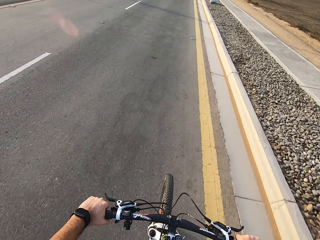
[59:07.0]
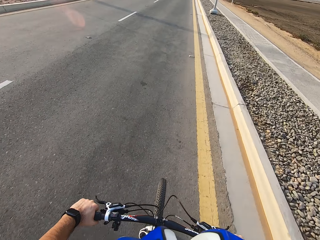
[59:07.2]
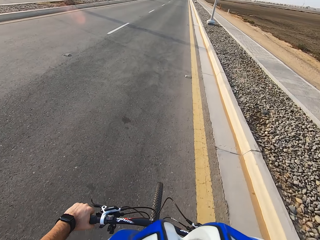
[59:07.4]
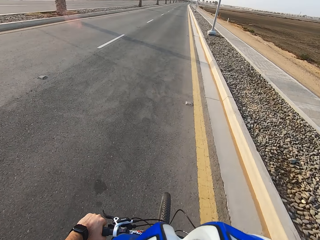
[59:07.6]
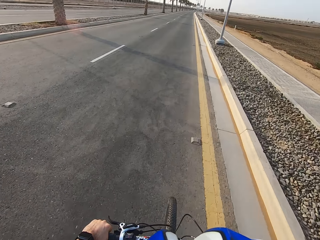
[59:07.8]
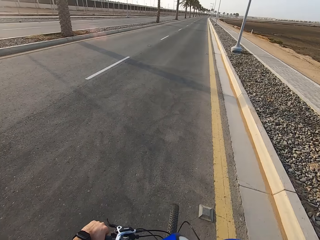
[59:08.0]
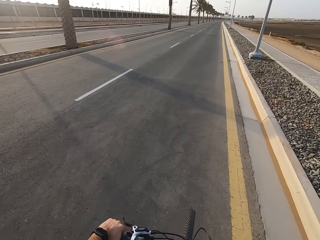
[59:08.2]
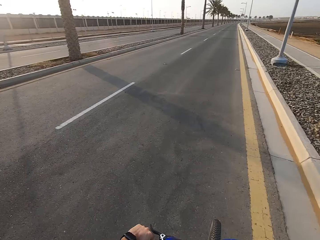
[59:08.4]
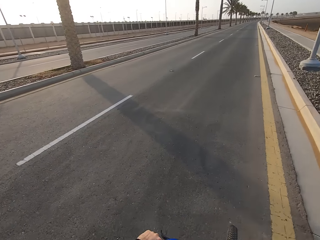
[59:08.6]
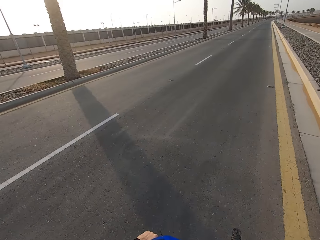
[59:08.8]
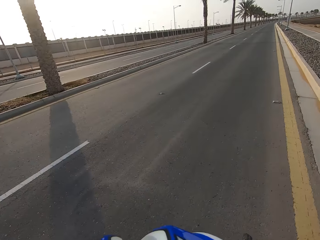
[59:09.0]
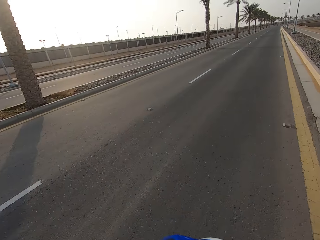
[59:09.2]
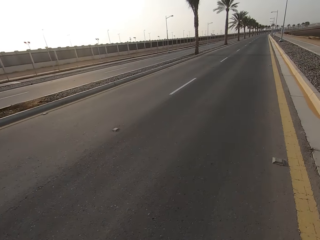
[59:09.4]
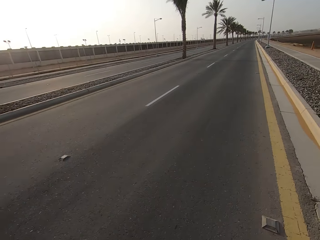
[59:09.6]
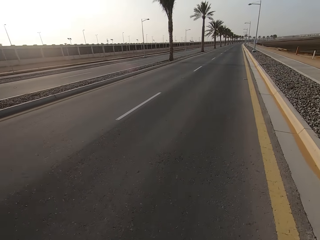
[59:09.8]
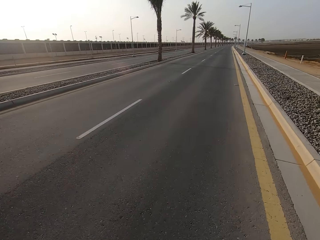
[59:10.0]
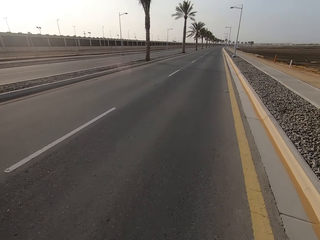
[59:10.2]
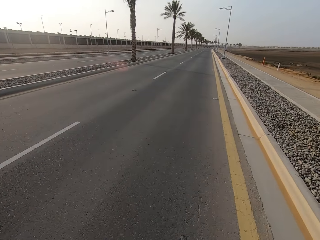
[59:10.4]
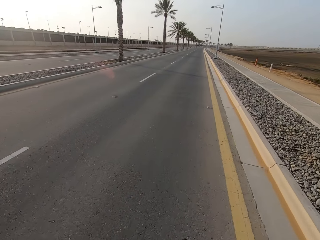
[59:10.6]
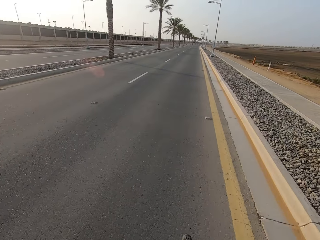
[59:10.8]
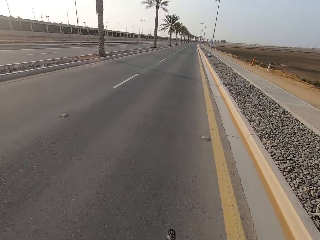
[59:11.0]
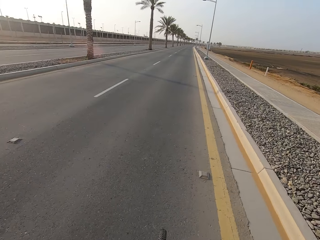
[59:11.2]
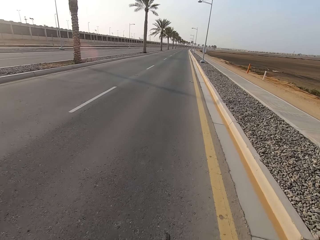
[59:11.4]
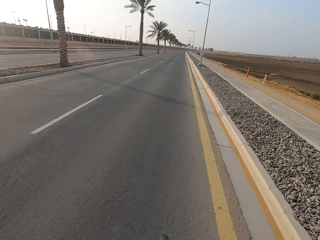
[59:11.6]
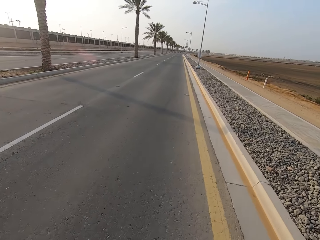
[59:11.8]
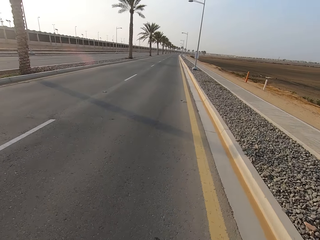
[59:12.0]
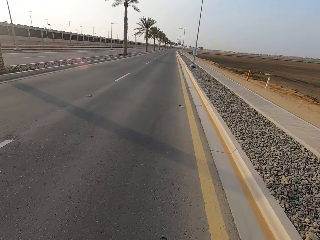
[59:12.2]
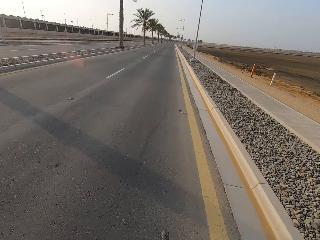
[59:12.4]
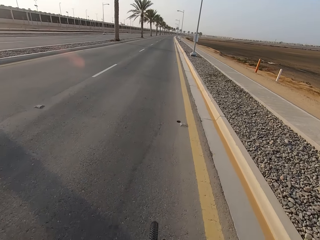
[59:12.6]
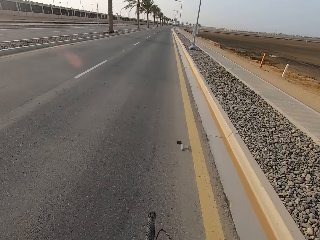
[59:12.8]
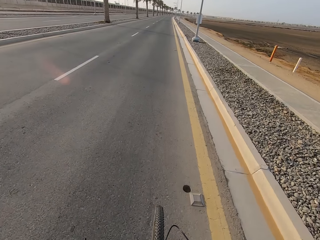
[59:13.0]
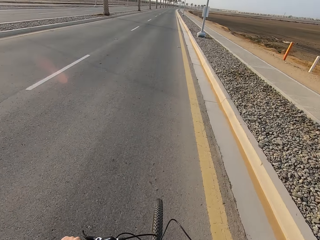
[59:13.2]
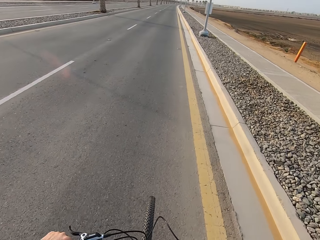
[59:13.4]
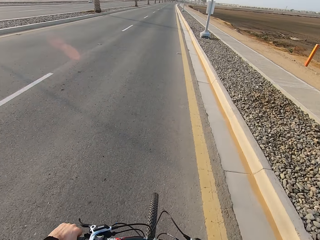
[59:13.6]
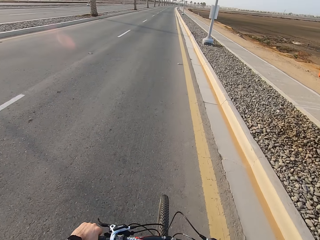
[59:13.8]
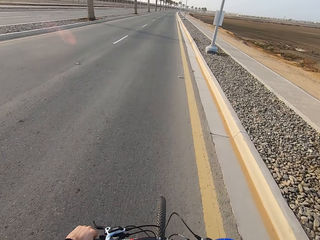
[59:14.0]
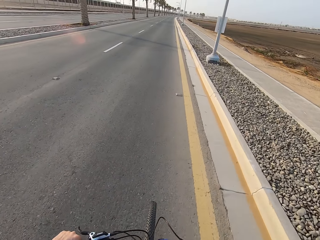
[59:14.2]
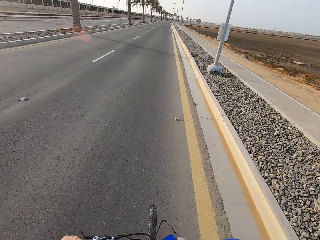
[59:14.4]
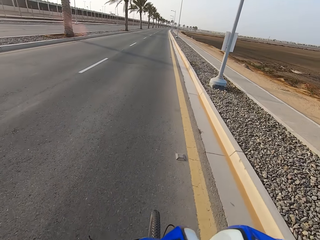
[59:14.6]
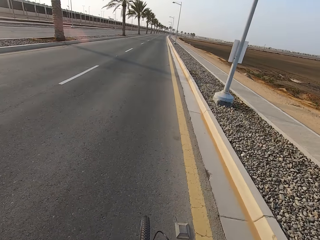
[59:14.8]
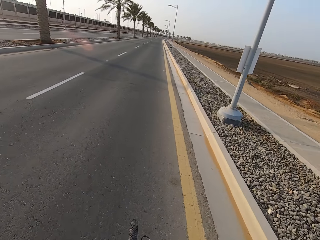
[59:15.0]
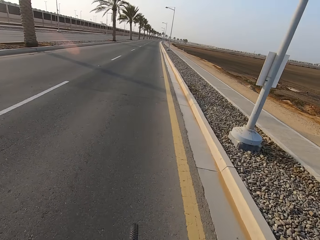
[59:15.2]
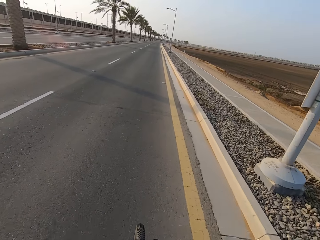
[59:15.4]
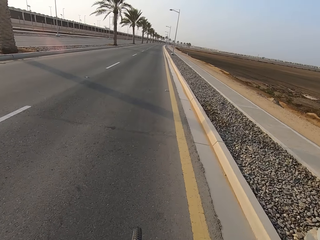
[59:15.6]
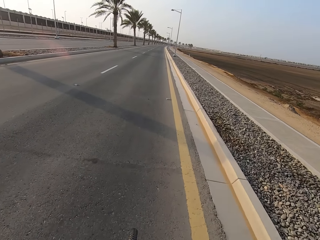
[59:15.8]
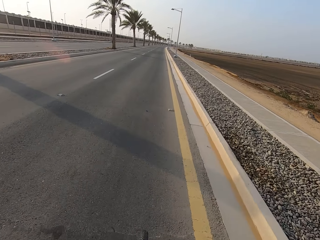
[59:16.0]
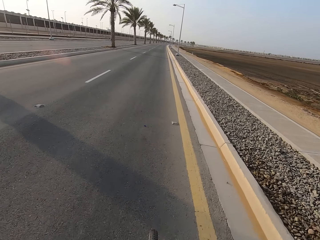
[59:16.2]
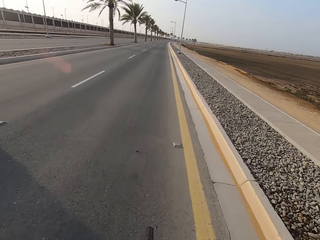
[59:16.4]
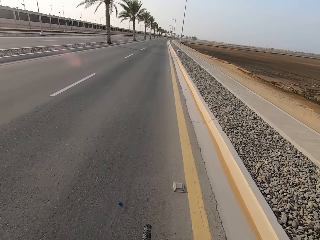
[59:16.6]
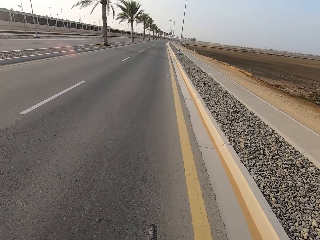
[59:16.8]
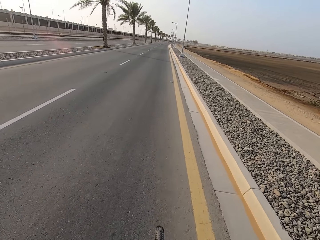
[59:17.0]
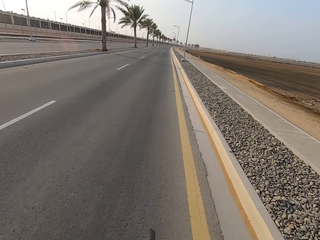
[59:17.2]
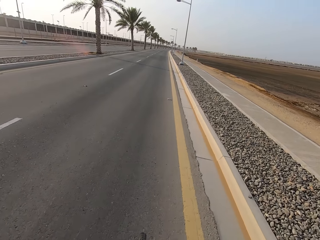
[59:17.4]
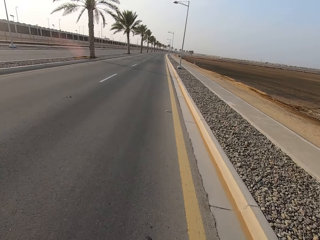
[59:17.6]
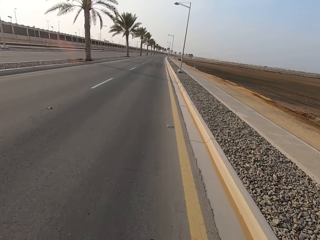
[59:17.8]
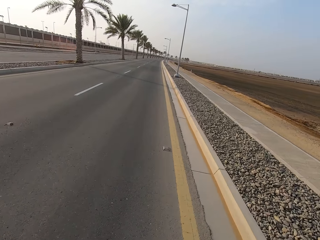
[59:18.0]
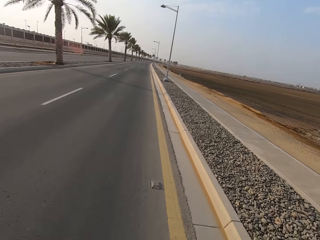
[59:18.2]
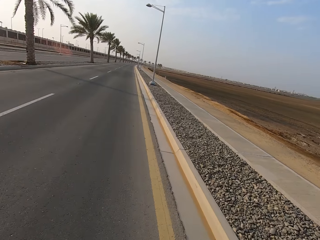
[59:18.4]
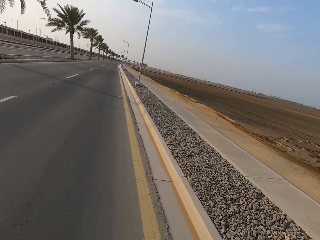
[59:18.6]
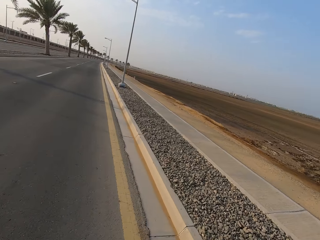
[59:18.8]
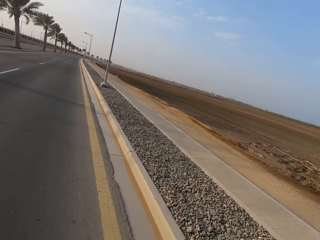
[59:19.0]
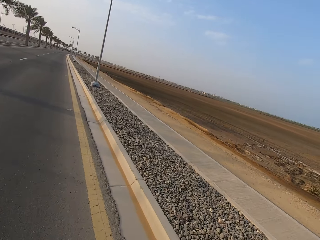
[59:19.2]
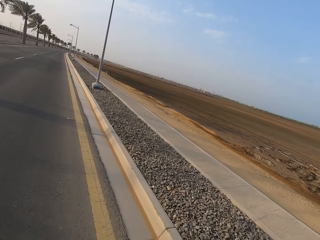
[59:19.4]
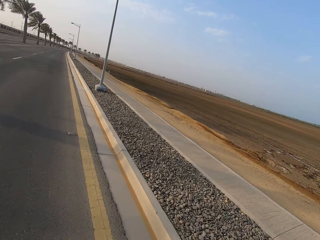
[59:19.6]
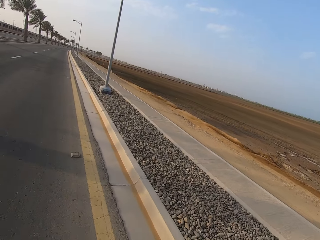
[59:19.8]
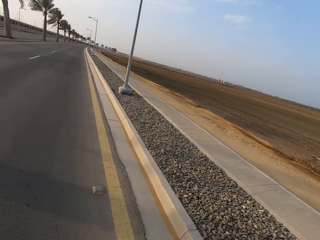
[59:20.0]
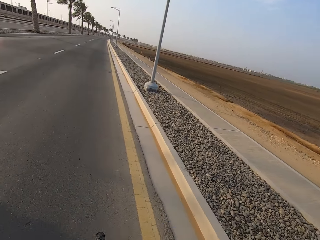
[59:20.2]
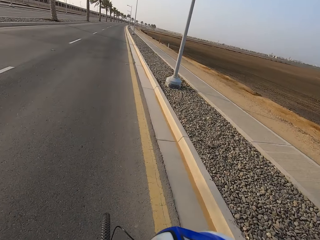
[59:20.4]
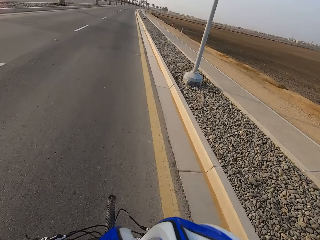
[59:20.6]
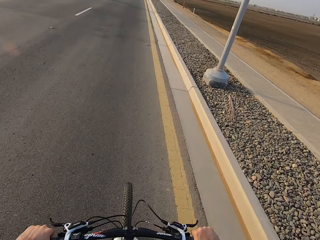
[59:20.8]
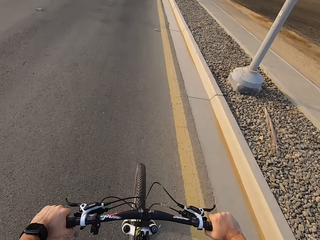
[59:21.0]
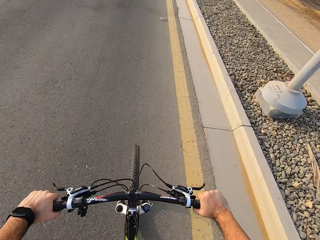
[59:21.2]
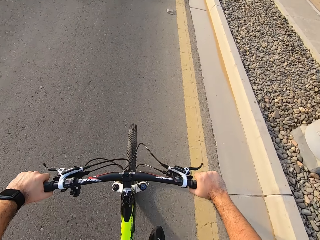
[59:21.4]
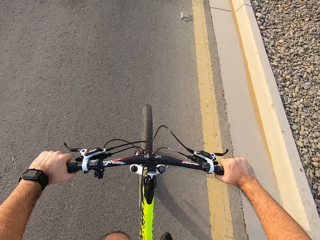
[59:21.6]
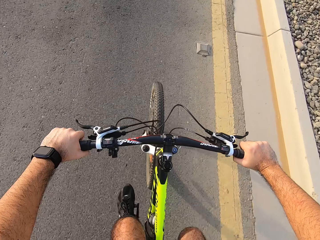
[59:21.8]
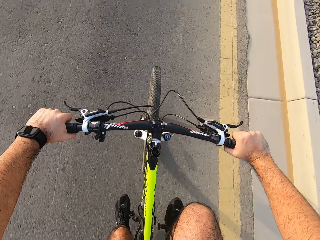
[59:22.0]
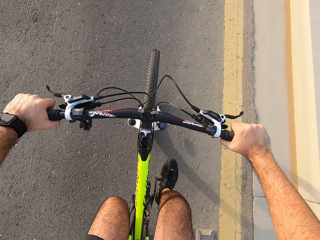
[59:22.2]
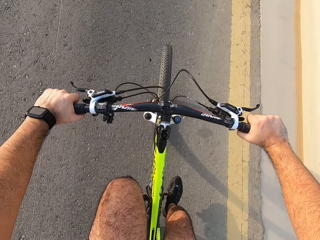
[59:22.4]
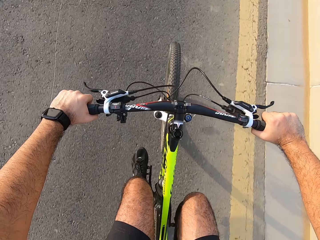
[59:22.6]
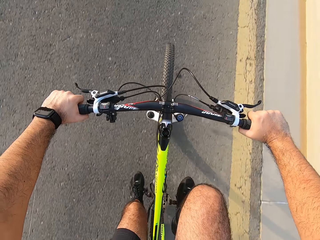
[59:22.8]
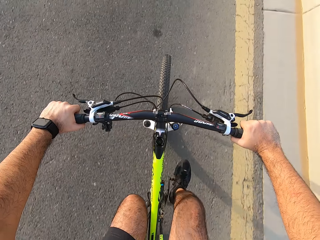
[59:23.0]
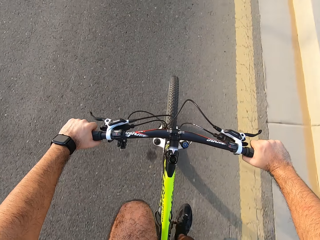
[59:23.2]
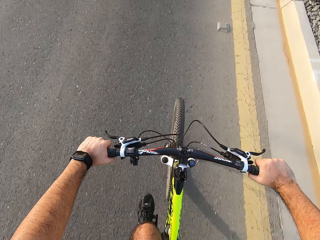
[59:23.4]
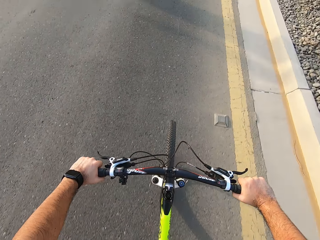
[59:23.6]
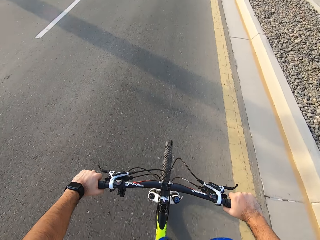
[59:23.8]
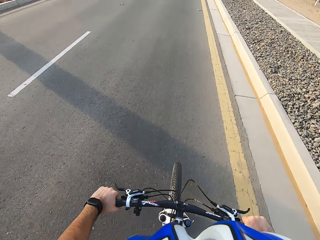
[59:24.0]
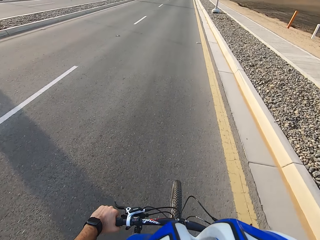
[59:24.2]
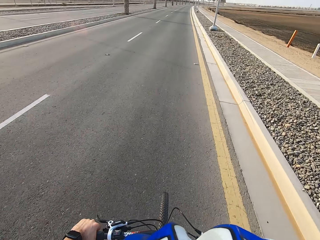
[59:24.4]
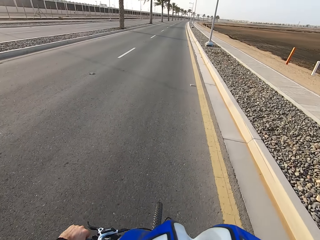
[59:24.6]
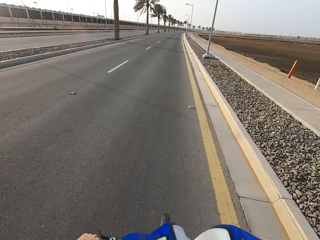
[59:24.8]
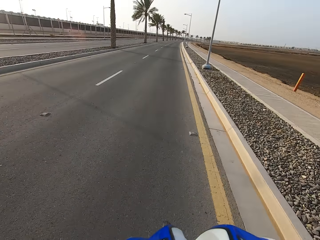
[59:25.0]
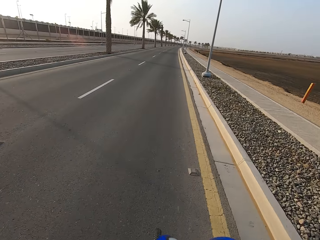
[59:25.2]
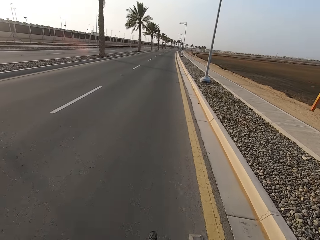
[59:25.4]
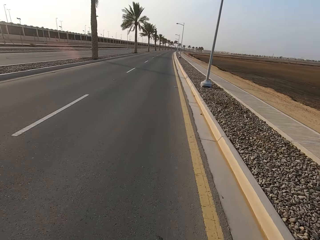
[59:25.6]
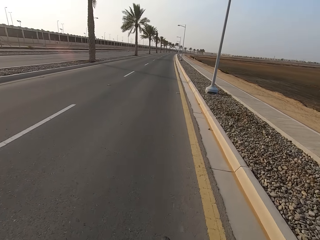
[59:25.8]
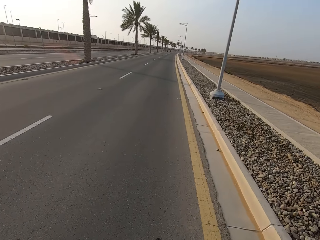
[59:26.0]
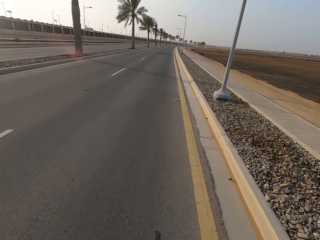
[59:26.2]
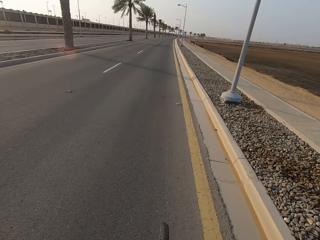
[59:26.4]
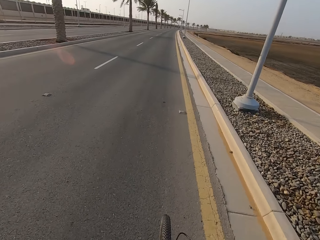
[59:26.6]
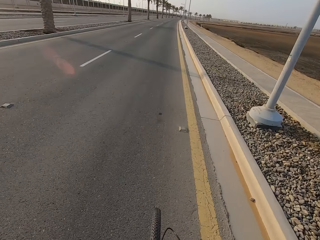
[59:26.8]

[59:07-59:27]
The camera wearer looks around the road. They ride a bicycle. They look around the road. They ride a bicycle.

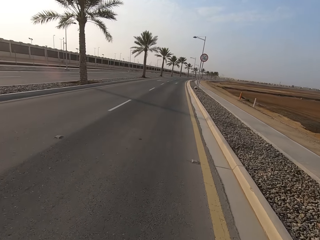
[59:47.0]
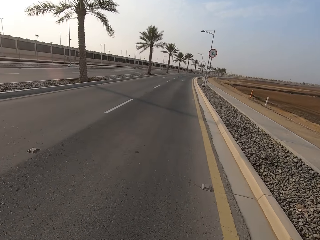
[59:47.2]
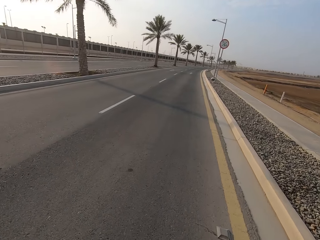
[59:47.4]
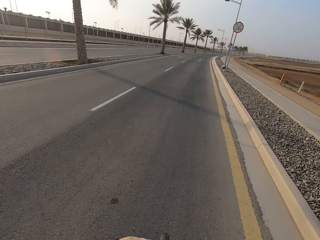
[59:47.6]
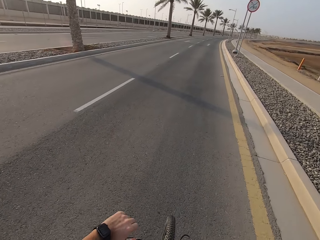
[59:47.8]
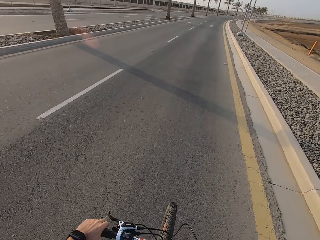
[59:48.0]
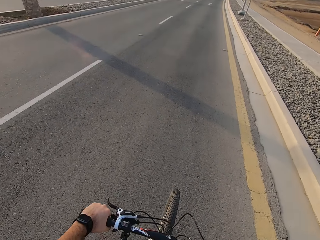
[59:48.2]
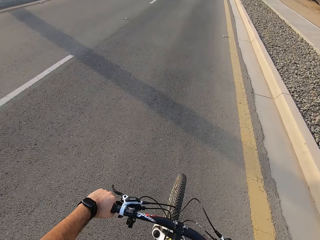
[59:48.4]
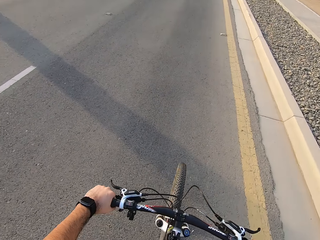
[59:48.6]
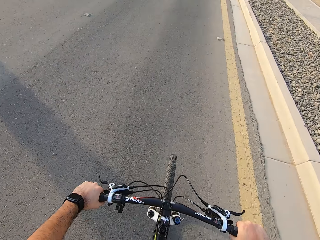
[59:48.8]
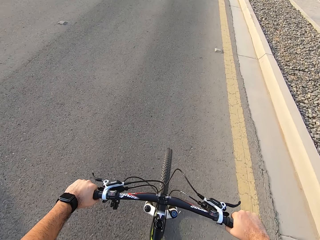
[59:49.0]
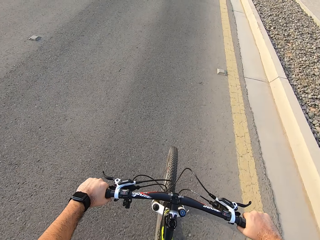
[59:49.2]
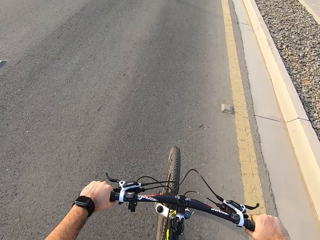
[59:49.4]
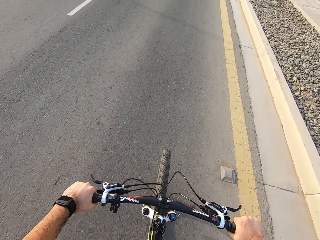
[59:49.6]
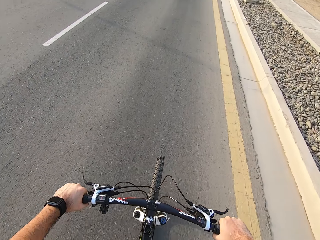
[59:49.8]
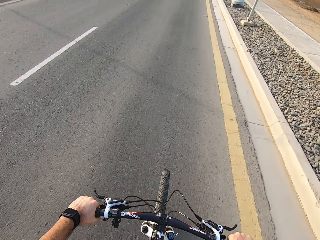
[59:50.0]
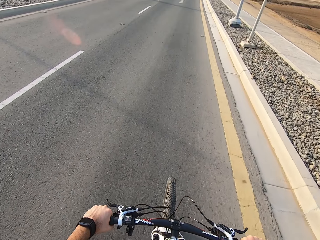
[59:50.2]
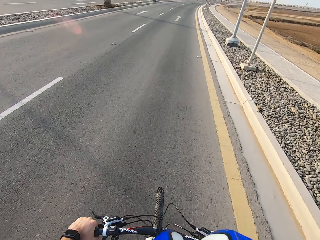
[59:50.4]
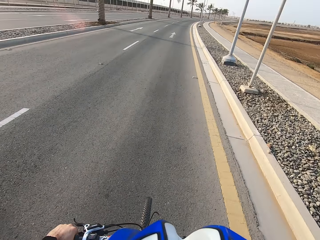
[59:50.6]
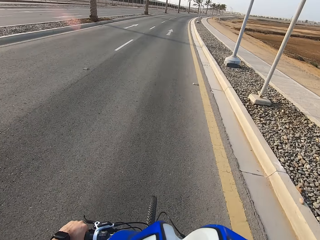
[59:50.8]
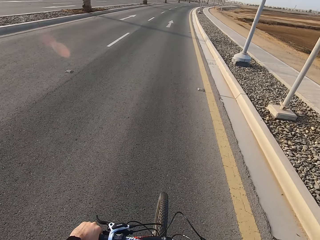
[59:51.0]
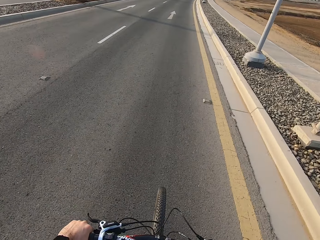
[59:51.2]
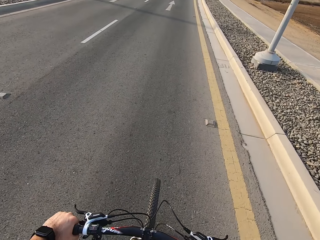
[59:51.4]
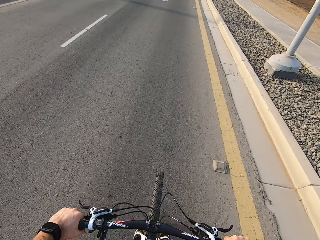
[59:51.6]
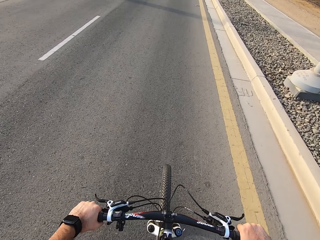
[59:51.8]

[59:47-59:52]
The camera wearer moves his hand. He looks around.
